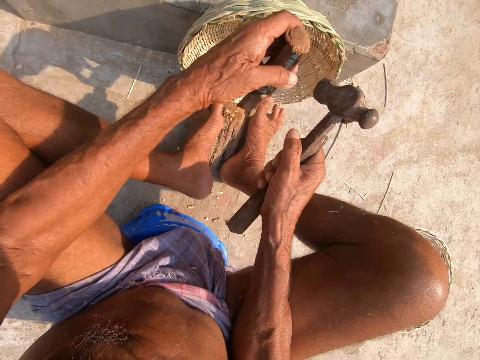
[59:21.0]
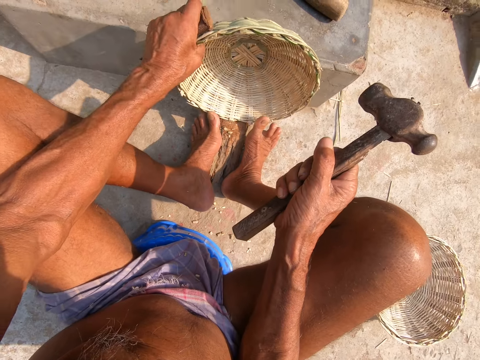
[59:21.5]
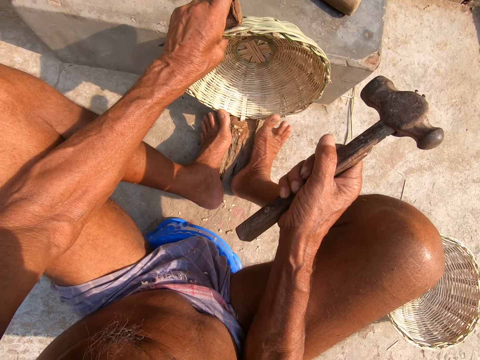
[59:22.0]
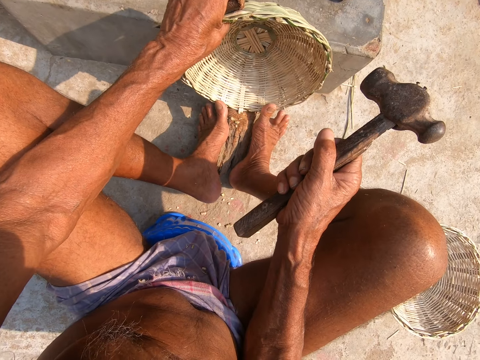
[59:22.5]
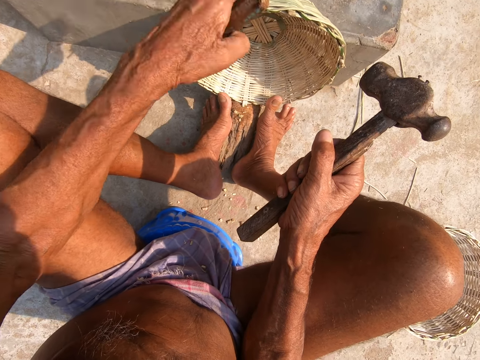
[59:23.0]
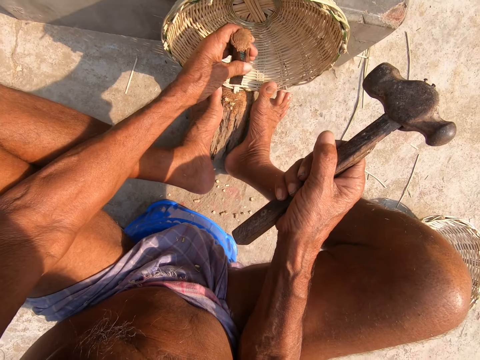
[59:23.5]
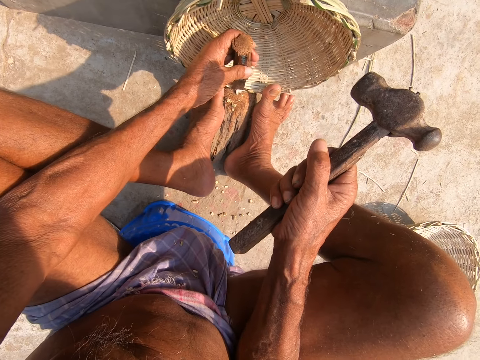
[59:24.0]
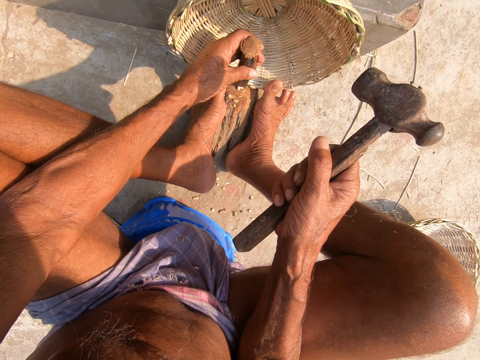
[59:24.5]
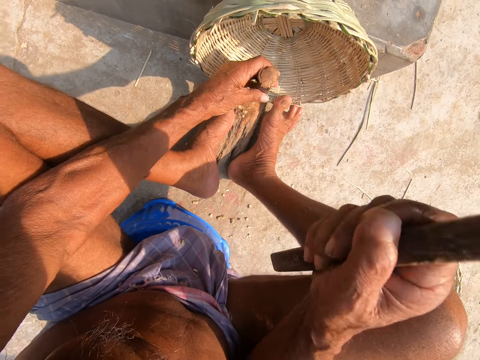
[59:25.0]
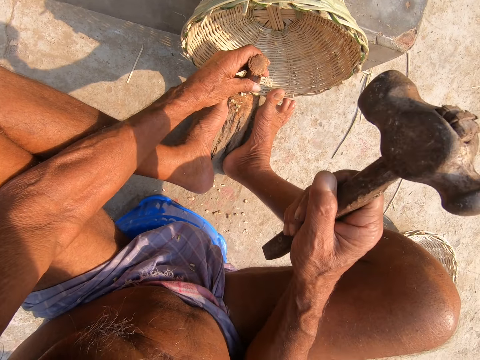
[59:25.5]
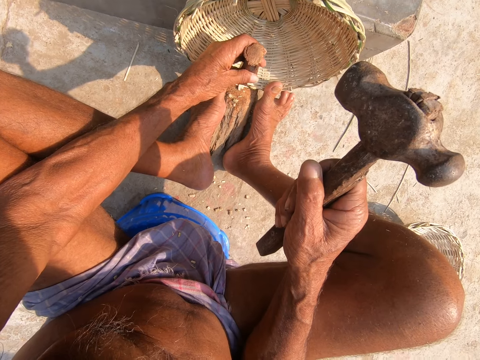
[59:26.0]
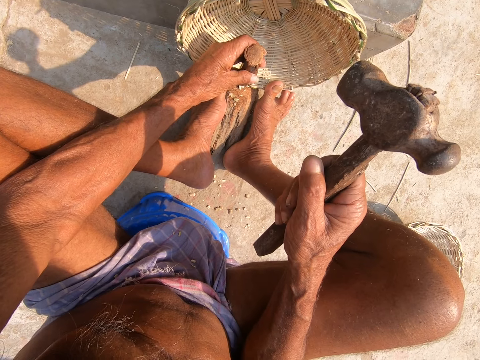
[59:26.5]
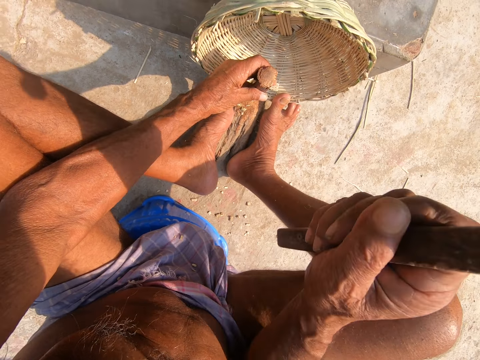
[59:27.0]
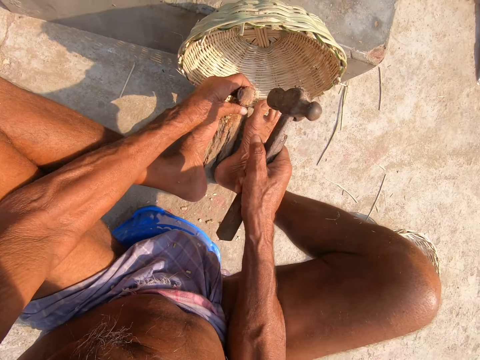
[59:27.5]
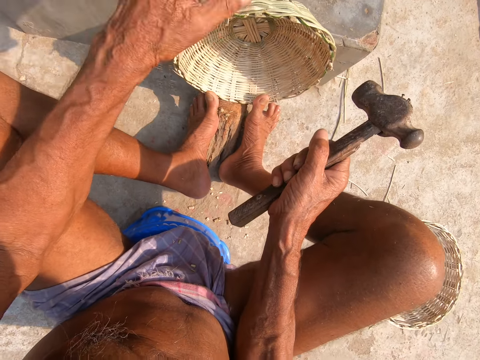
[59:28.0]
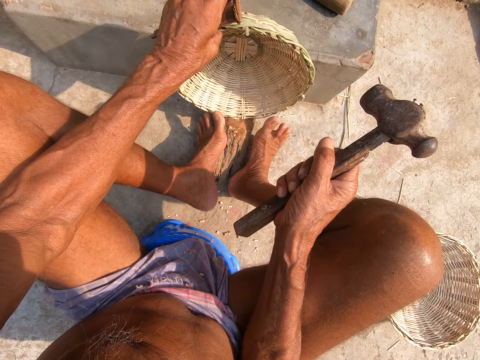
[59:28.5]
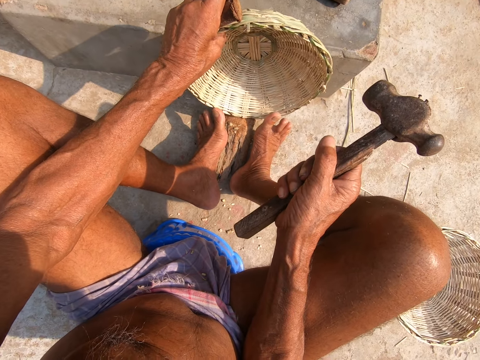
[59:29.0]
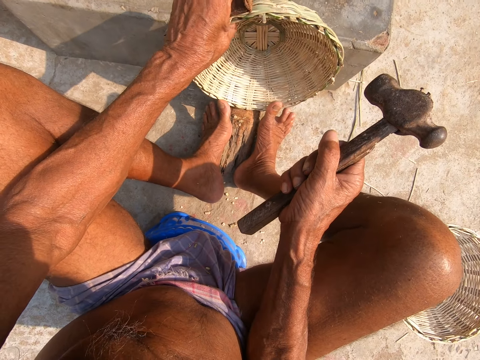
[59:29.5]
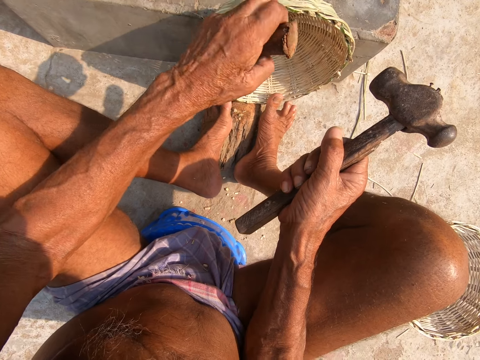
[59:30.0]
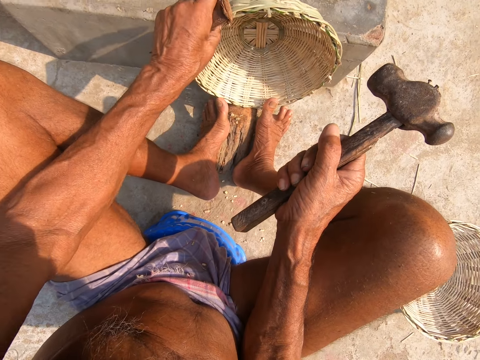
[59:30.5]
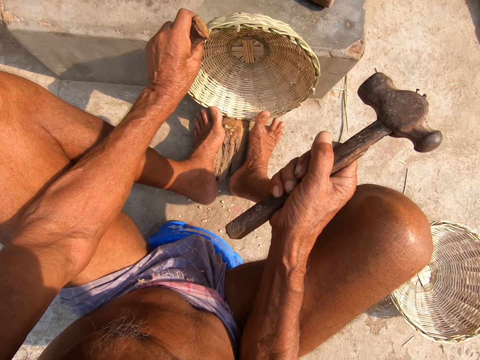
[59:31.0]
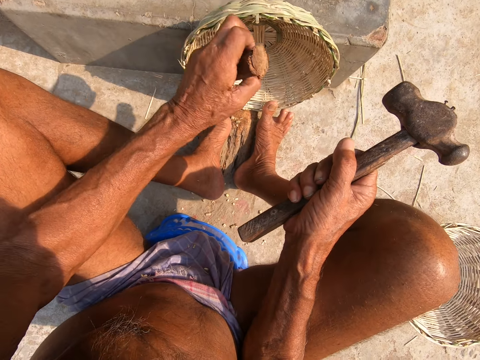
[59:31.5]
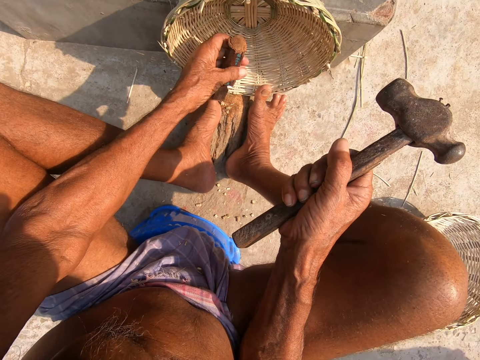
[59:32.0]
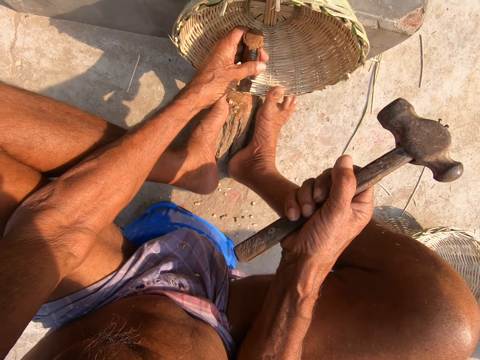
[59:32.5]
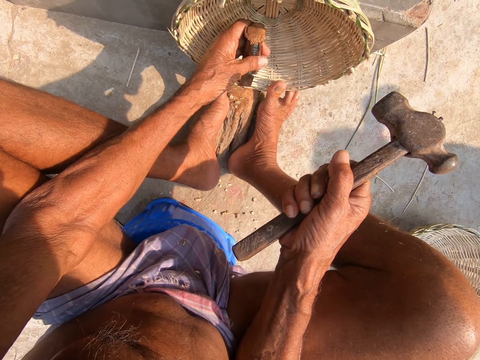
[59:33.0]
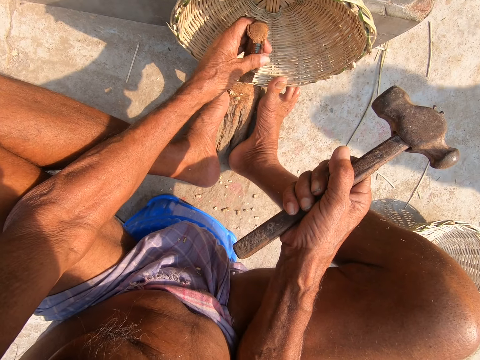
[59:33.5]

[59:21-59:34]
The camera wearer trims the basket. He moves the basket on the log of wood with his left hand. He places the chisel in his left hand on the edge of the basket. He rotates the basket. He hammers the chisel in his left hand on the edge of the basket with the hammer in his right hand. He trims the basket. He moves the basket on the log of wood with his left hand. He rotates the basket. He places the chisel in his left hand on the edge of the basket.

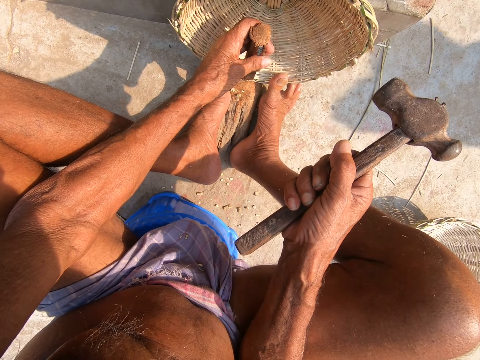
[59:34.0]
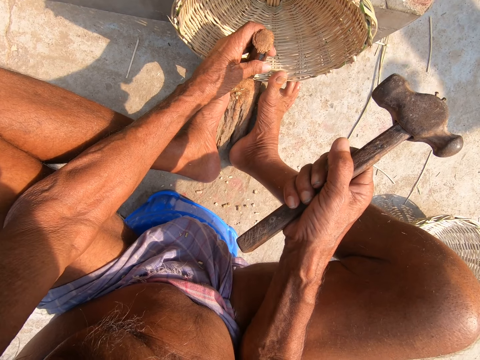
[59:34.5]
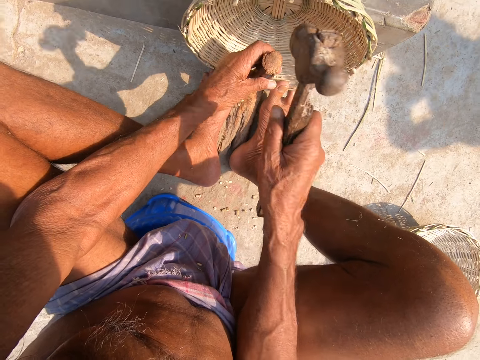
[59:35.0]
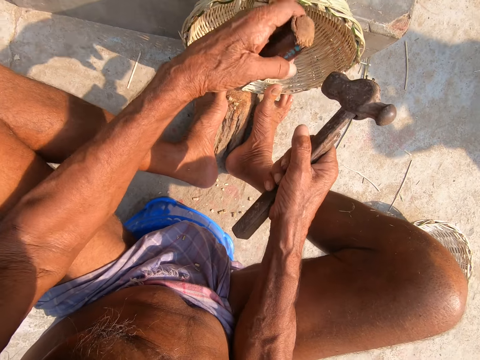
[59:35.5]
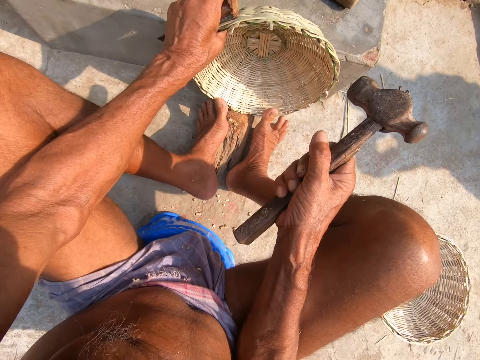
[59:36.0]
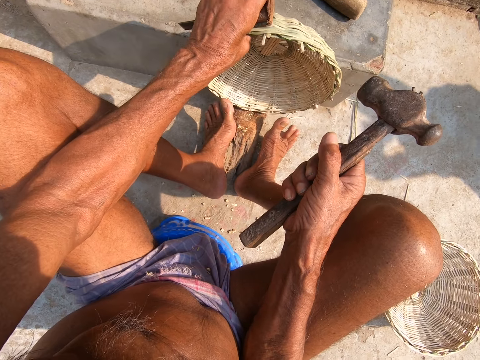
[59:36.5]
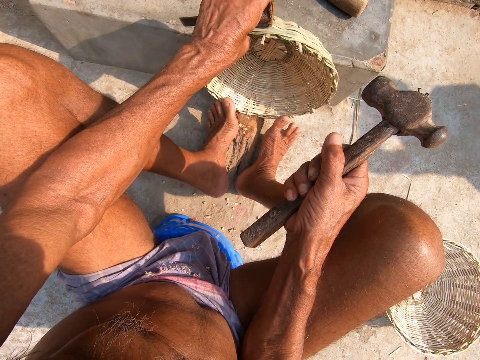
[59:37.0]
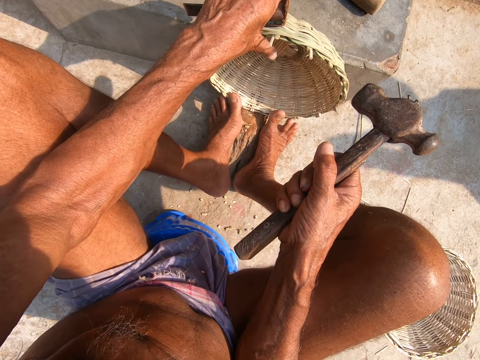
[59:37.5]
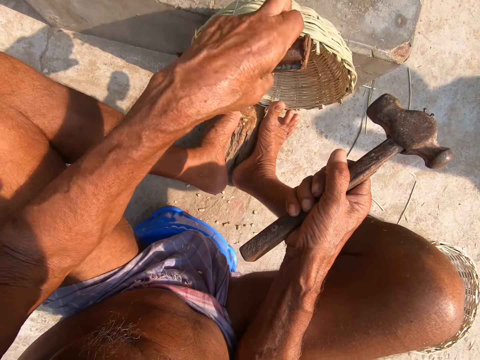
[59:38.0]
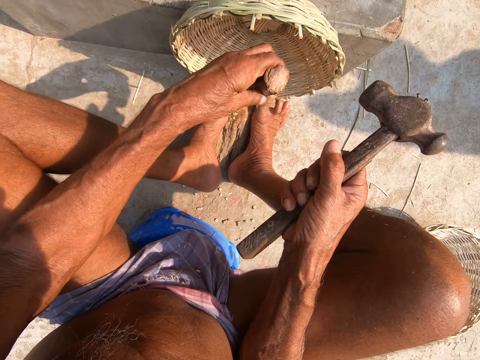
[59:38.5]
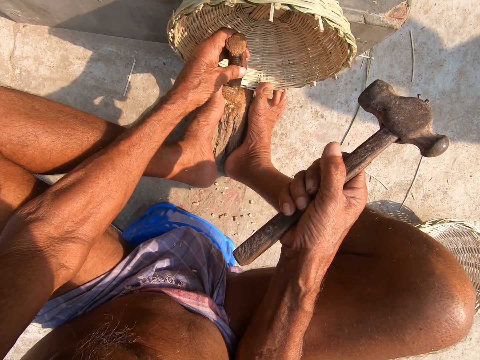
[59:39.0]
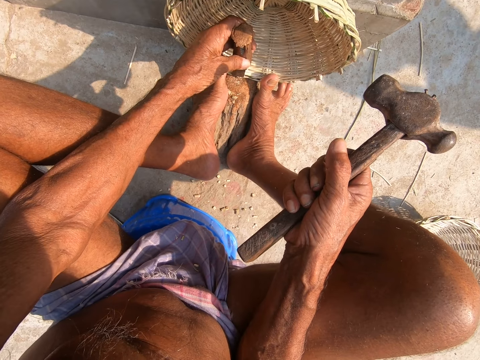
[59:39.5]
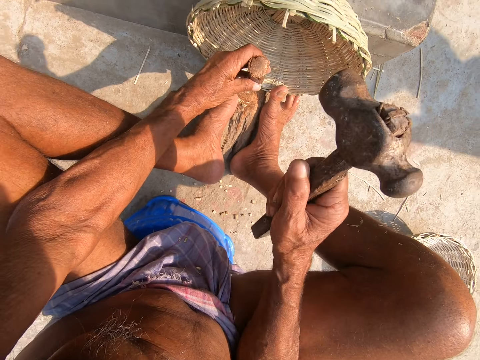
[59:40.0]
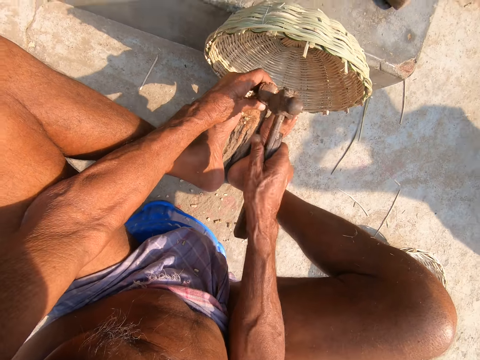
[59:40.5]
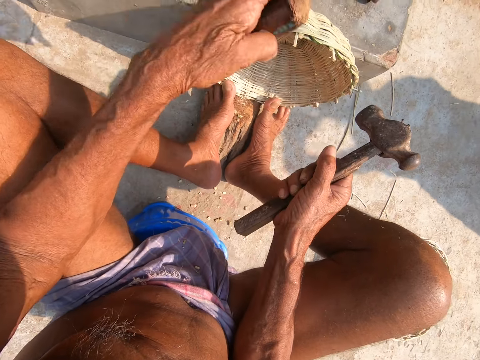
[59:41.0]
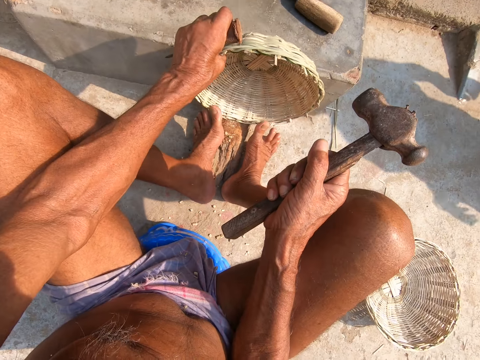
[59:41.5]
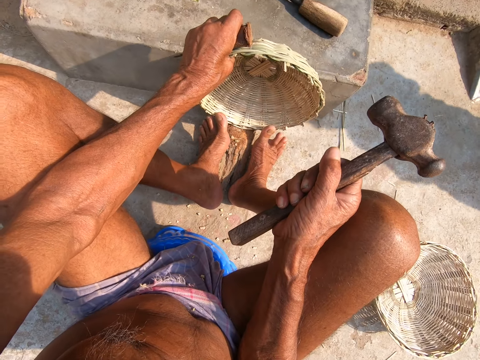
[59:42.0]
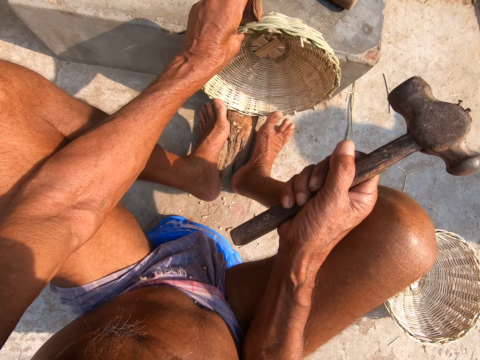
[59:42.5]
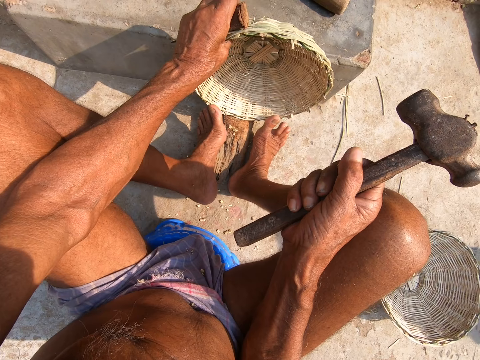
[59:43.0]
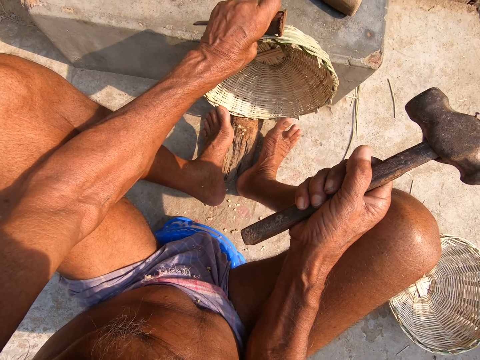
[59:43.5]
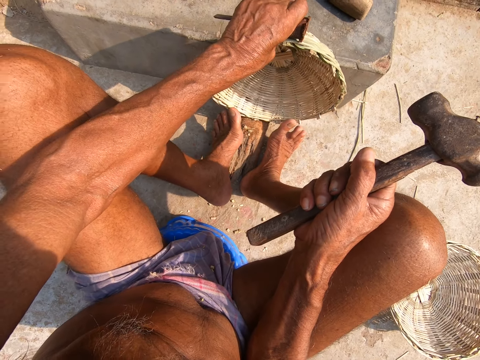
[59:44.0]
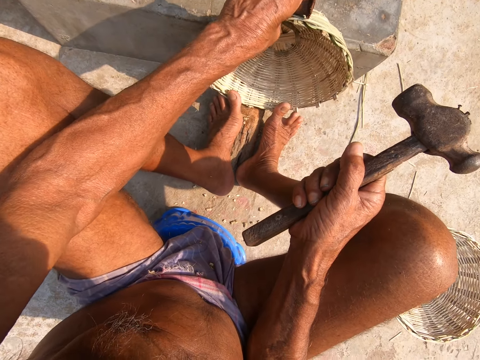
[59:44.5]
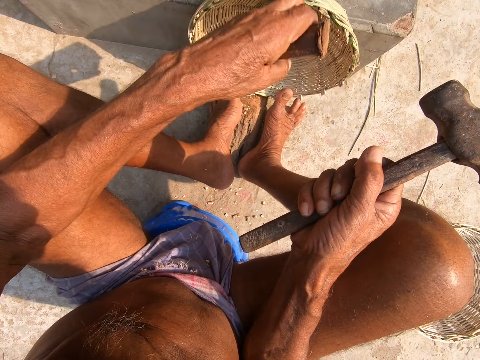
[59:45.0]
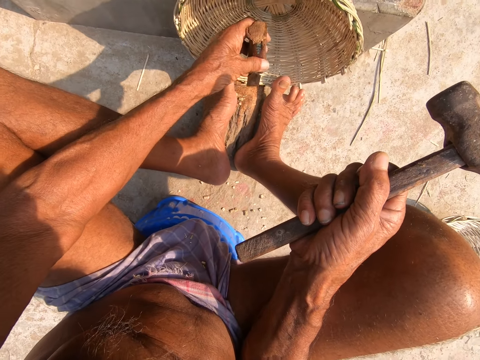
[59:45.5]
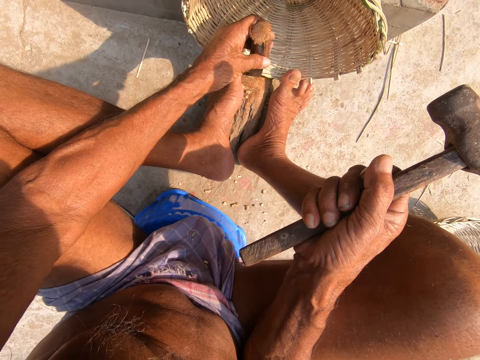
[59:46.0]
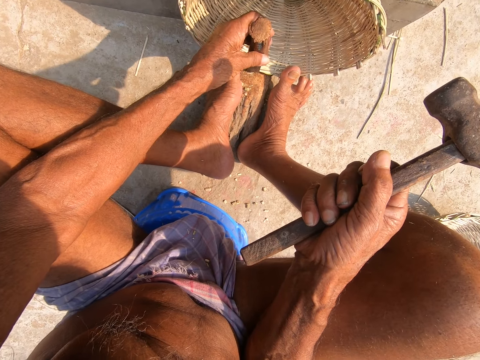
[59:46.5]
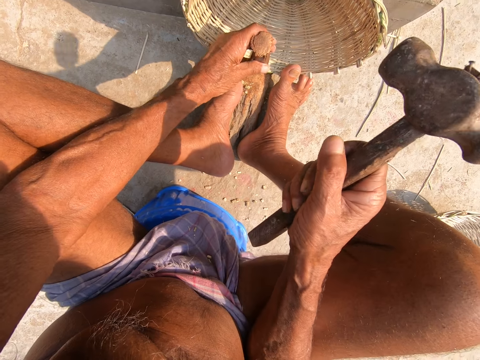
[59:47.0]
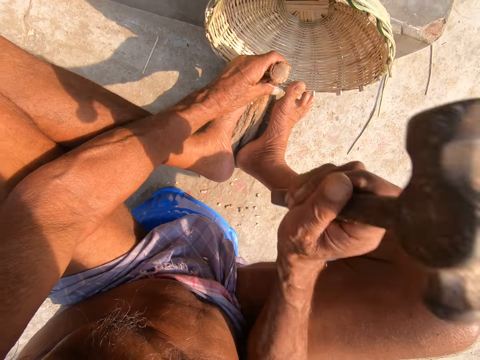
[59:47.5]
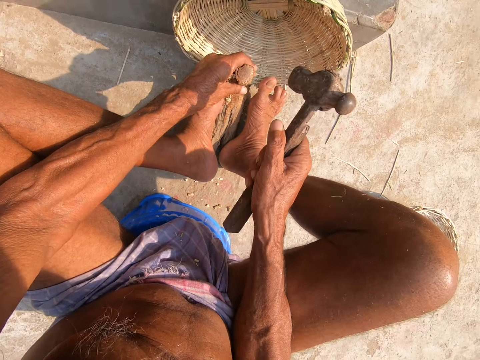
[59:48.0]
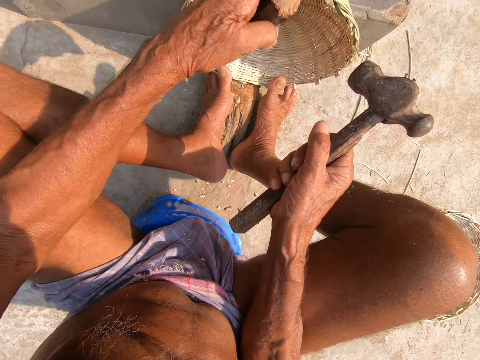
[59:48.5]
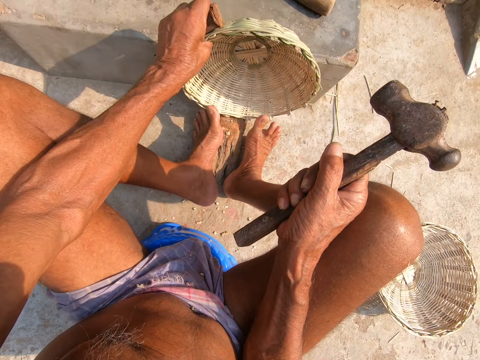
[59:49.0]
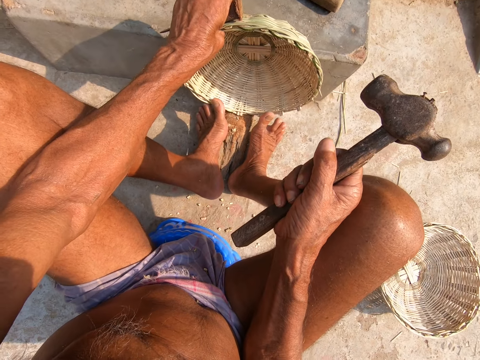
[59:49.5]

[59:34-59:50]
The camera wearer hammers the chisel in his left hand on the edge of the basket with the hammer in his right hand. He moves the basket on the log of wood with his left hand. He trims the basket. He rotates the basket. He places the chisel in his left hand on the edge of the basket. He hammers the chisel in his left hand on the edge of the basket with the hammer in his right hand. He moves the basket on the log of wood with his left hand. He trims the basket. He rotates the basket. He places the chisel in his left hand on the edge of the basket. He hammers the chisel in his left hand on the edge of the basket with the hammer in his right hand. He trims the basket. He moves the basket on the log of wood with his left hand.
